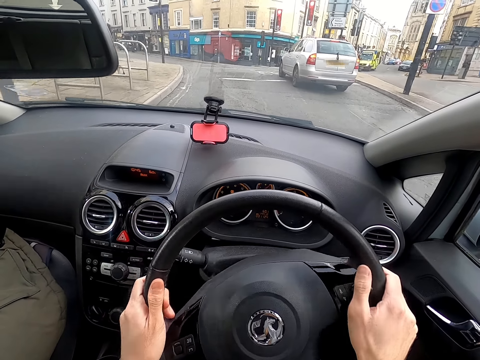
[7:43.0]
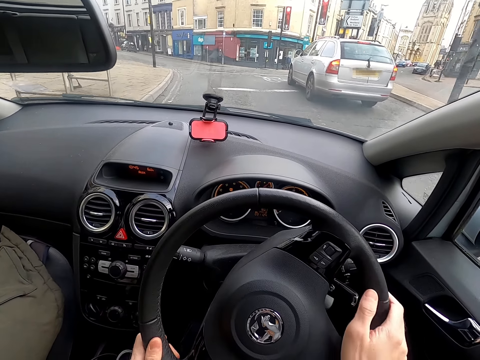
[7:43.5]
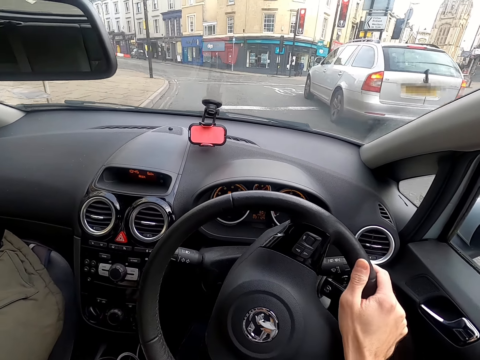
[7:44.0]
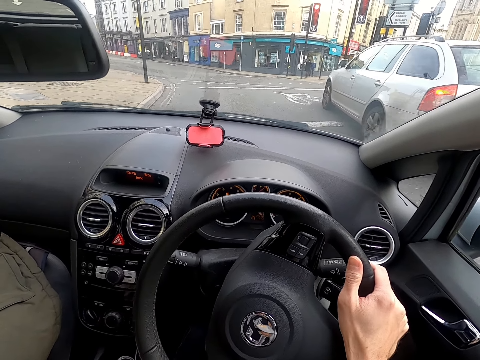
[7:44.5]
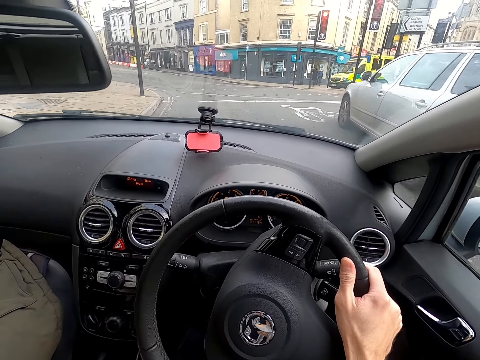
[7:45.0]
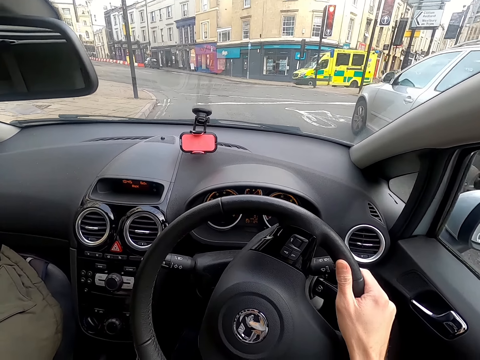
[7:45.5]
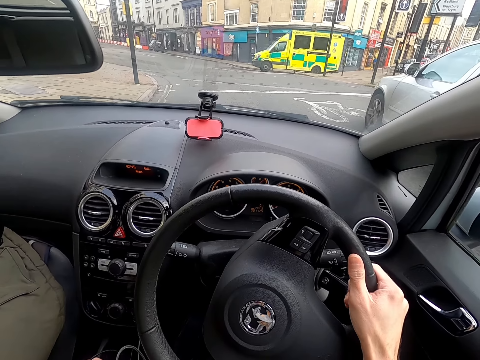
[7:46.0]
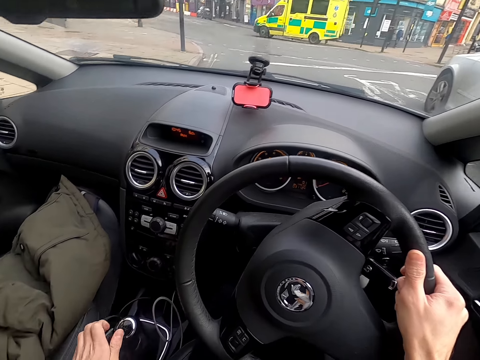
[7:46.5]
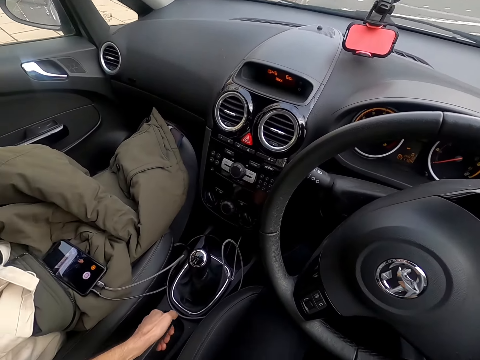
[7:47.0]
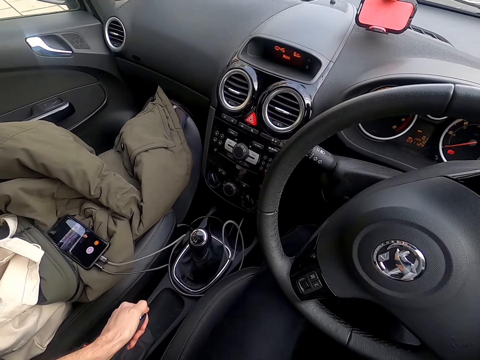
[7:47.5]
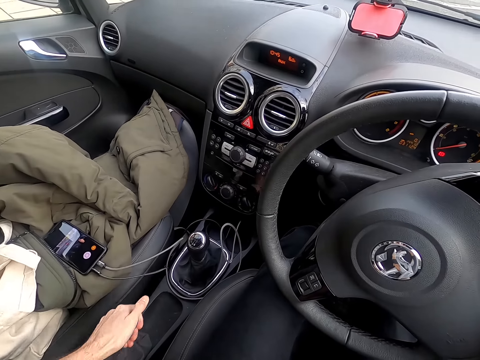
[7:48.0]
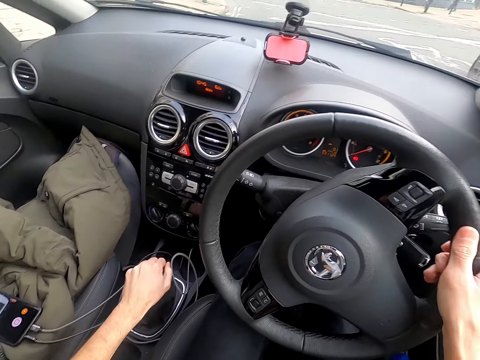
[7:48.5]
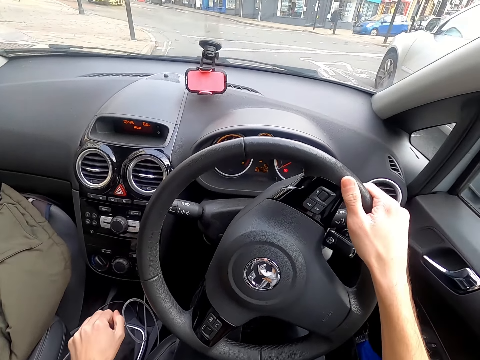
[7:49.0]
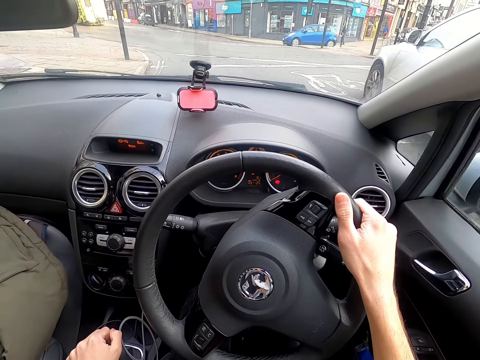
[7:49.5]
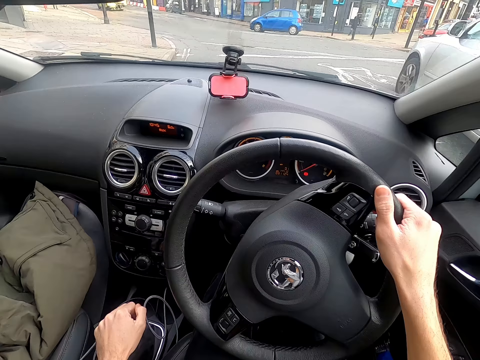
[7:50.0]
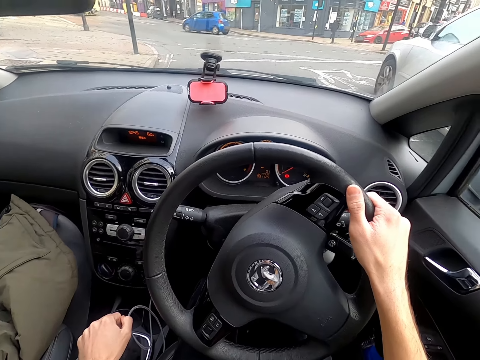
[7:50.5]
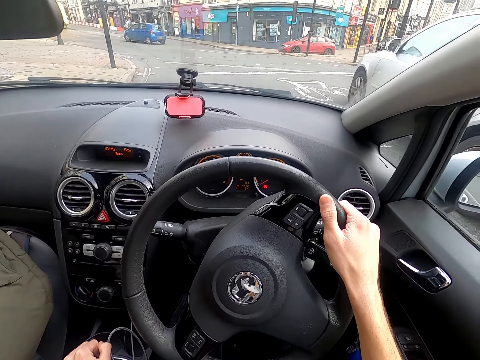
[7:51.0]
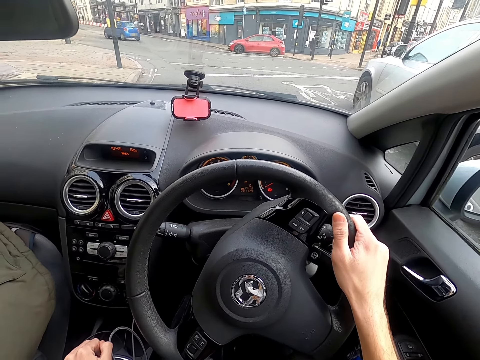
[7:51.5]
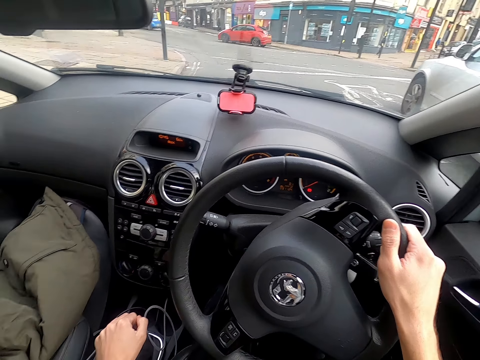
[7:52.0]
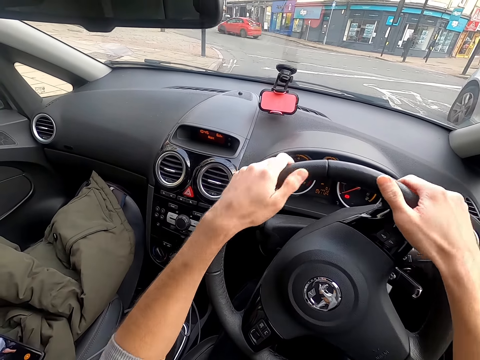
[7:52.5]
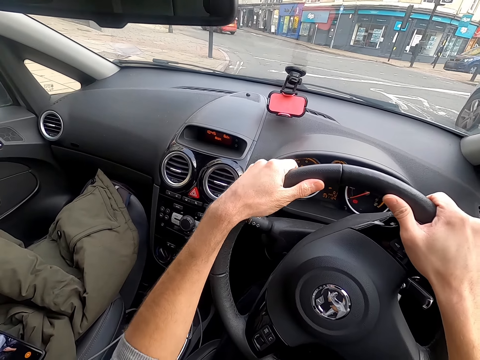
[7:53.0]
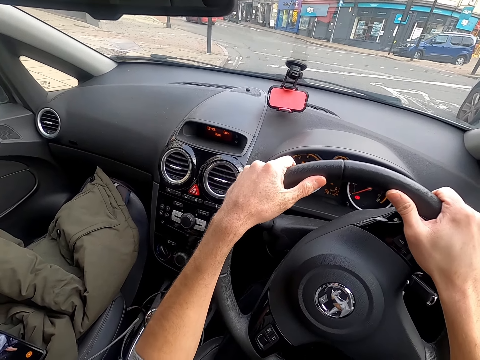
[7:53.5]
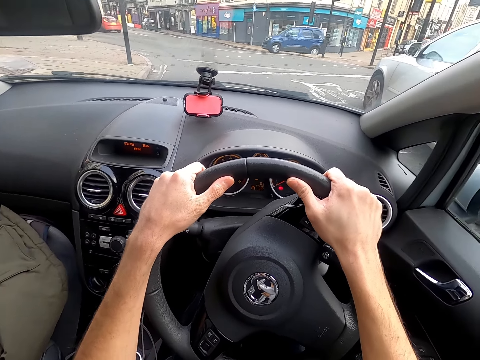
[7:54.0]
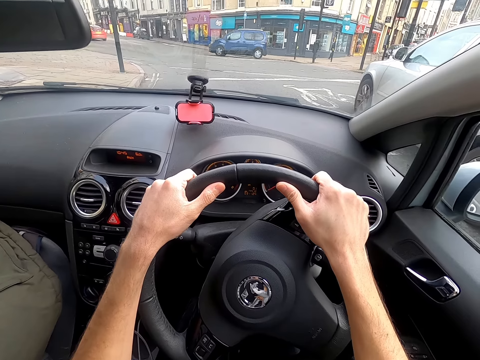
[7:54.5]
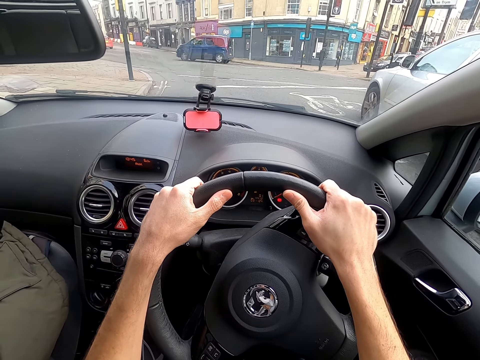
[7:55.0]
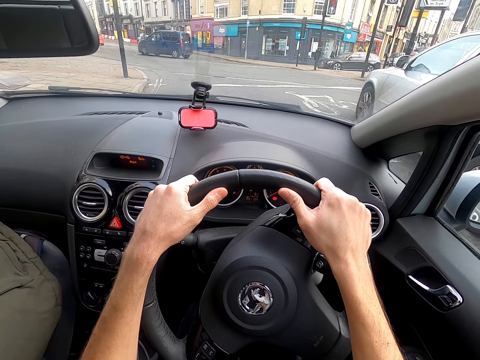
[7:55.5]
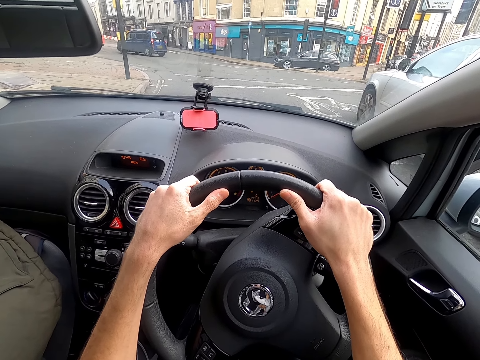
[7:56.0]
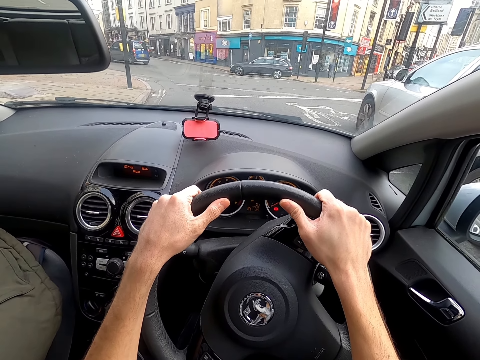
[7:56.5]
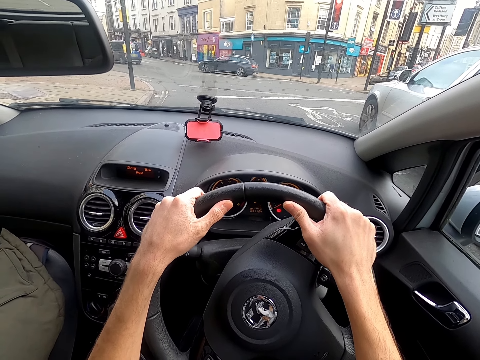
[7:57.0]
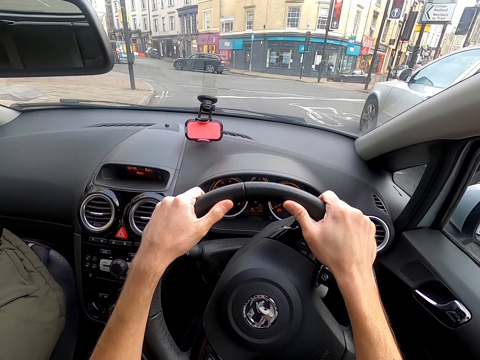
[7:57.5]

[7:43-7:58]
The camera wearer shifts the gear in the car with his left hand. He pulls a handbrake in the car with his left hand. He shifts the gear in the car with his left hand. He places his left hand on the steering wheel in the car.

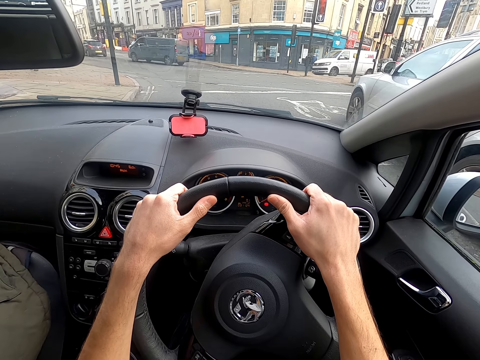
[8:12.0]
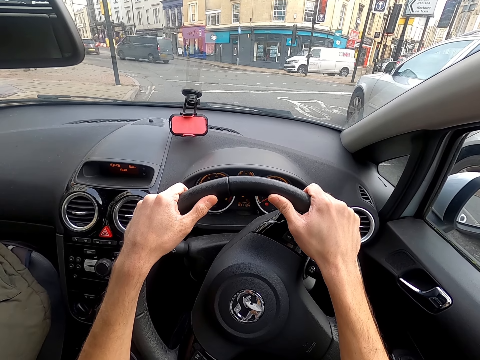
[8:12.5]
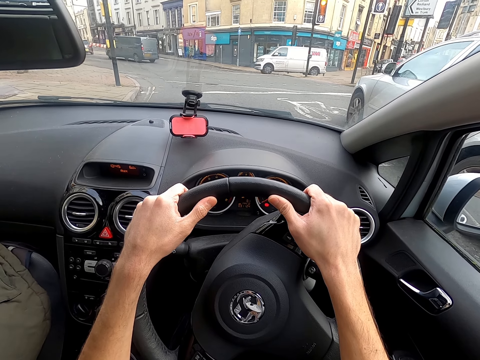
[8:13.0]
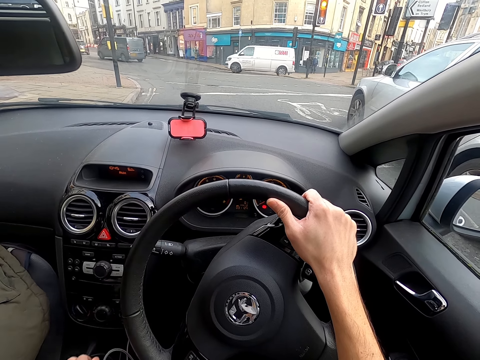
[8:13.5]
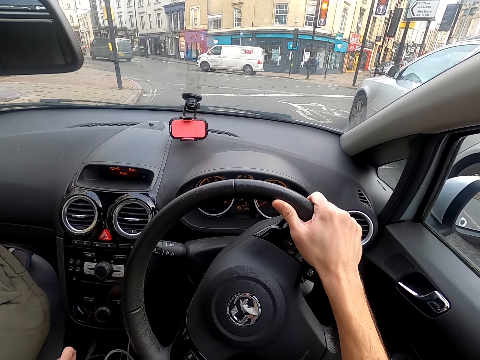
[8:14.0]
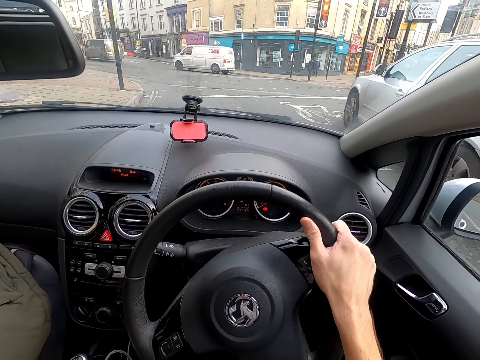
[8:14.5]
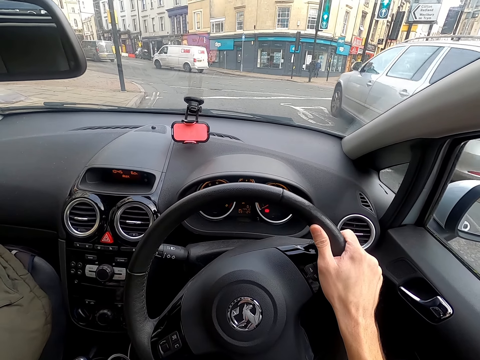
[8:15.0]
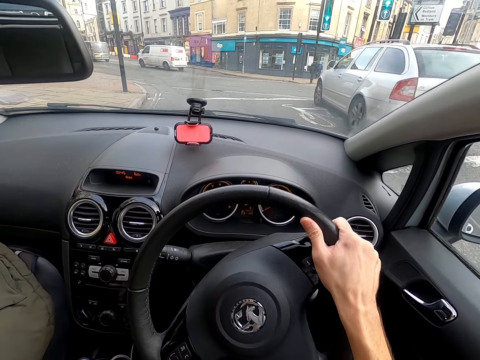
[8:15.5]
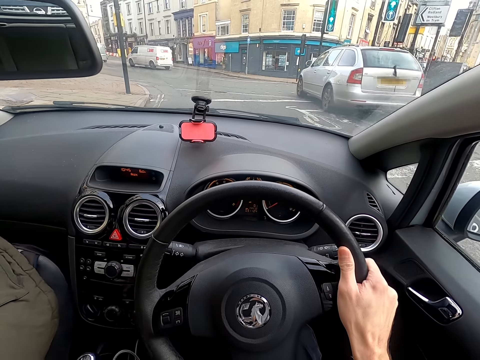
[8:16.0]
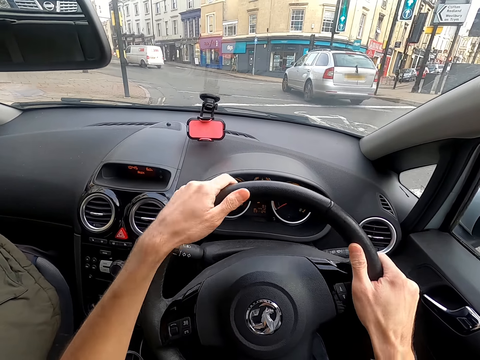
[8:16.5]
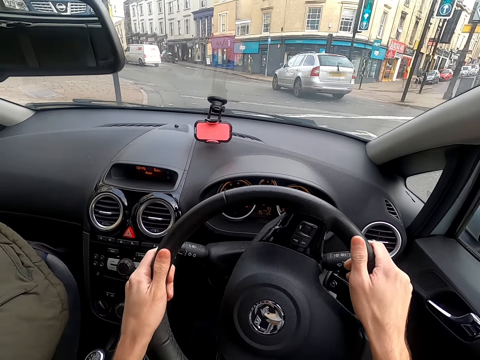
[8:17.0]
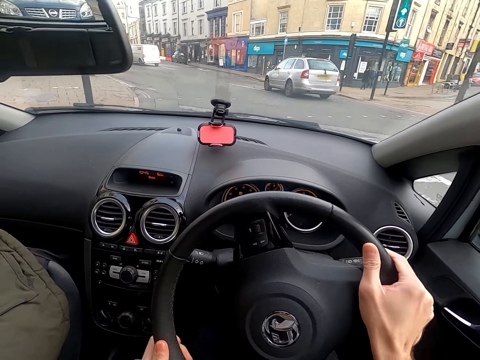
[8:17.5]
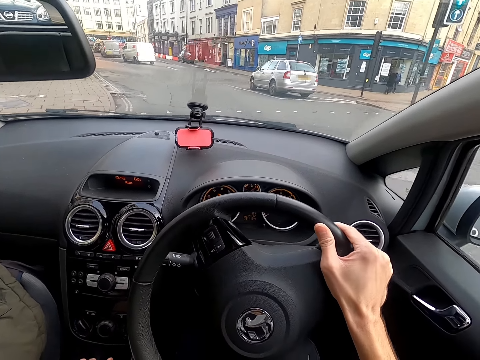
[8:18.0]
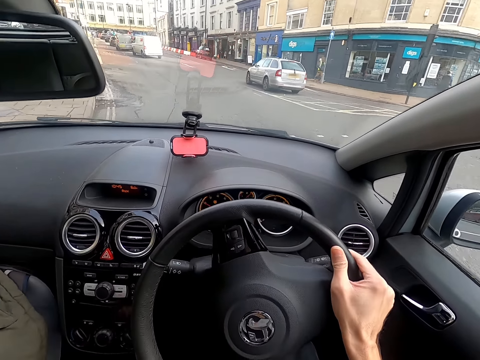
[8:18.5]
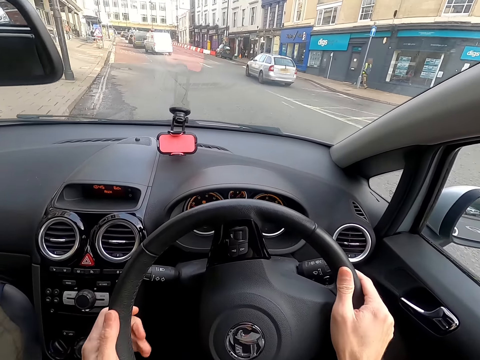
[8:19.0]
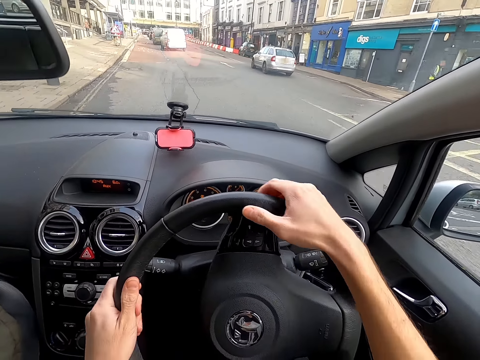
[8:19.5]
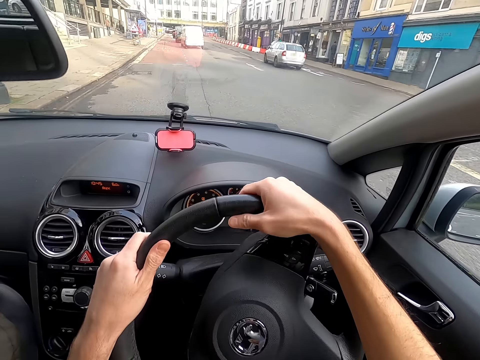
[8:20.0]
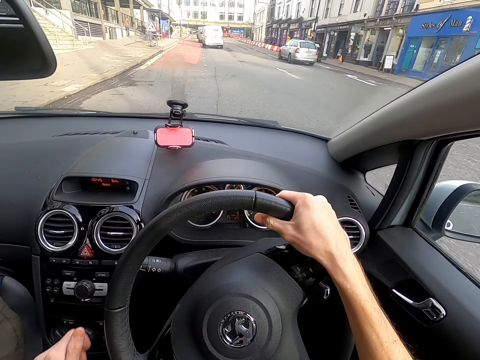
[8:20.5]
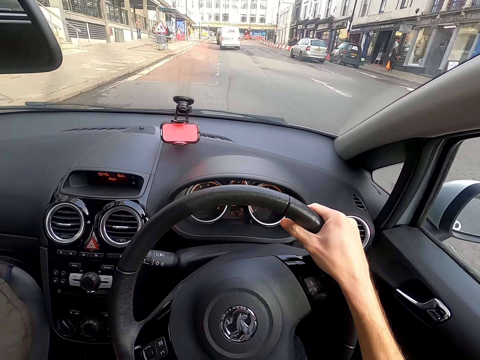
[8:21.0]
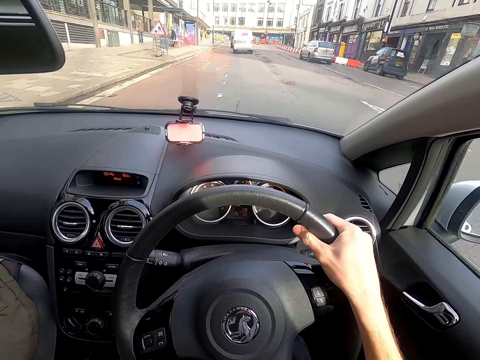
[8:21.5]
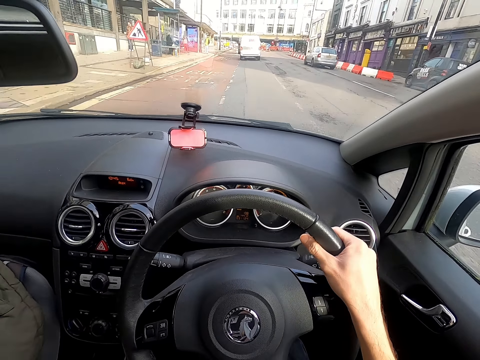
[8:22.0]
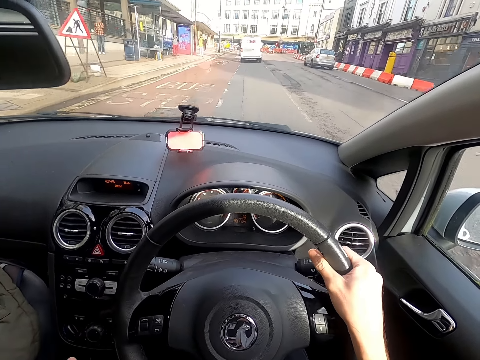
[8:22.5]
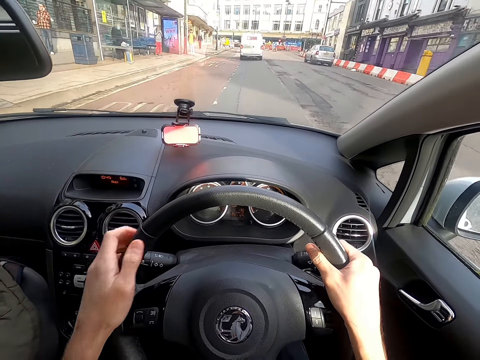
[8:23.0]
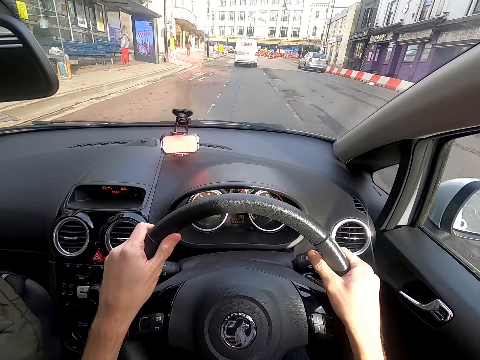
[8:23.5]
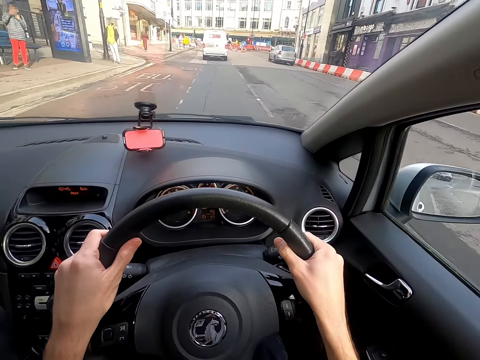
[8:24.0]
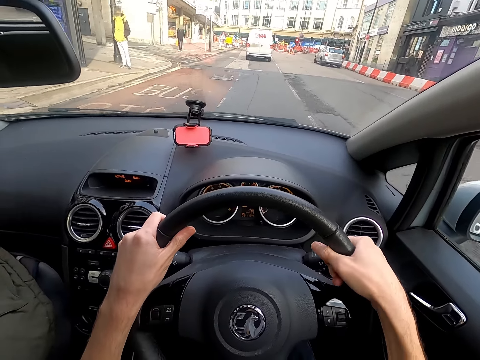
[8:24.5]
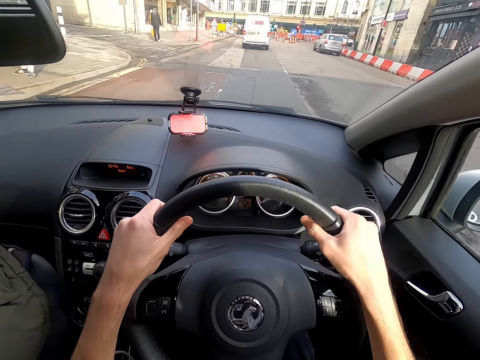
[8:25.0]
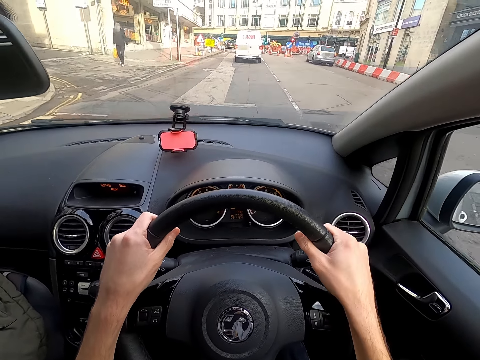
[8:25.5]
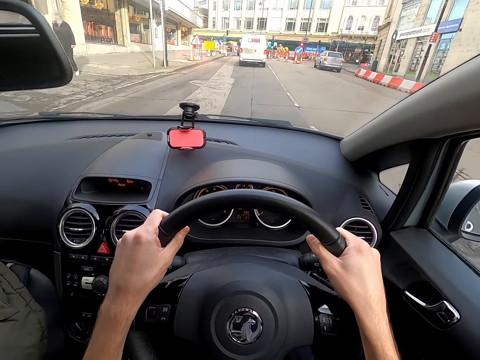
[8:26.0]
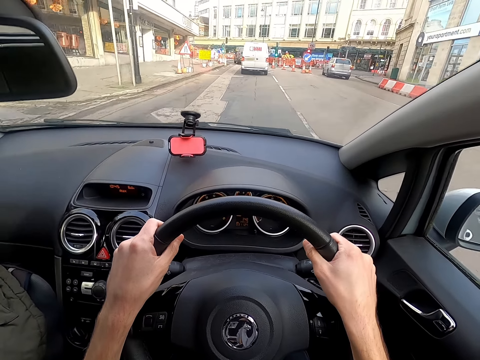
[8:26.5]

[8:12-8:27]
The camera wearer shifts the gear in the car with his left hand. He lowers the handbrake in the car with his left hand. He drives the car with the steering wheel in both hands. He shifts the gear in the car with his left hand. He drives the car with the steering wheel in both hands. He shifts the gear in the car with his left hand. He drives the car with the steering wheel in both hands.
